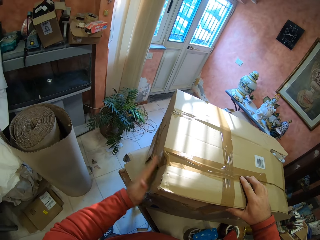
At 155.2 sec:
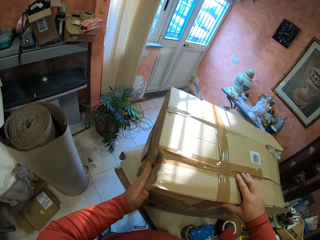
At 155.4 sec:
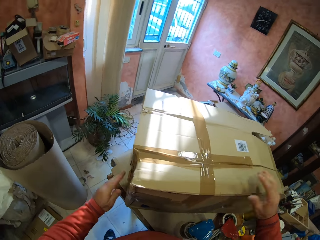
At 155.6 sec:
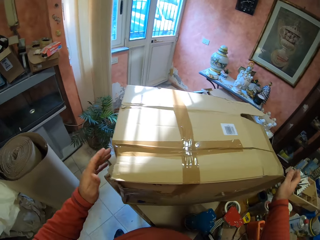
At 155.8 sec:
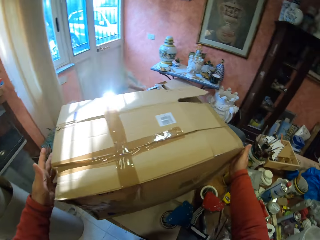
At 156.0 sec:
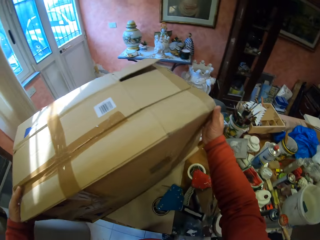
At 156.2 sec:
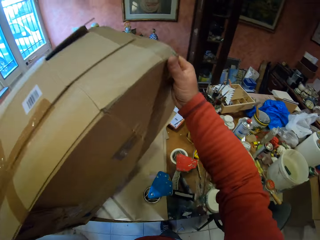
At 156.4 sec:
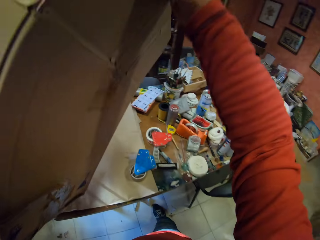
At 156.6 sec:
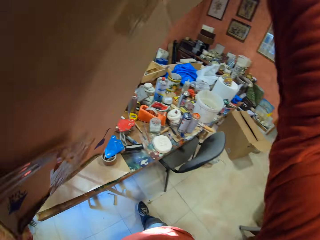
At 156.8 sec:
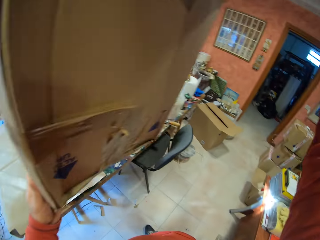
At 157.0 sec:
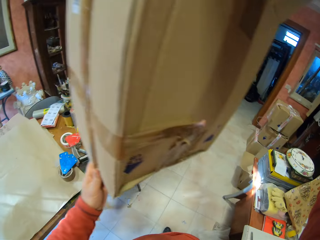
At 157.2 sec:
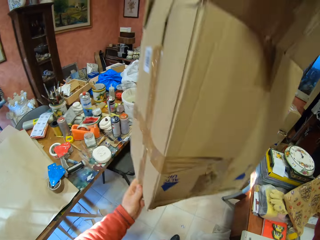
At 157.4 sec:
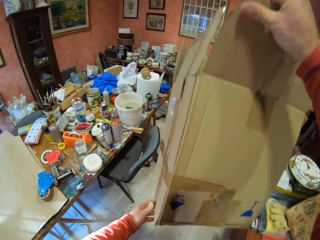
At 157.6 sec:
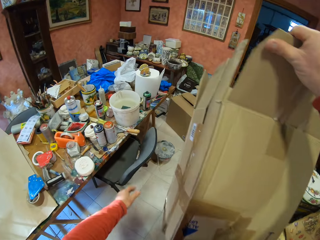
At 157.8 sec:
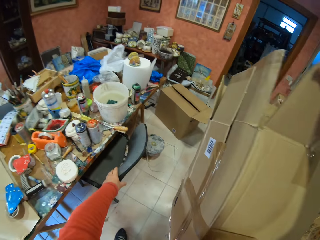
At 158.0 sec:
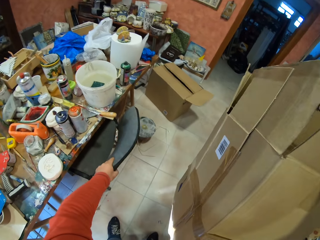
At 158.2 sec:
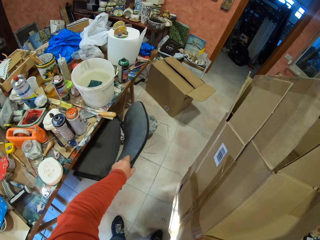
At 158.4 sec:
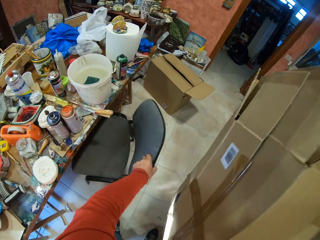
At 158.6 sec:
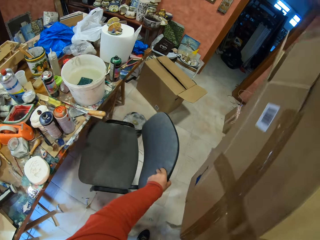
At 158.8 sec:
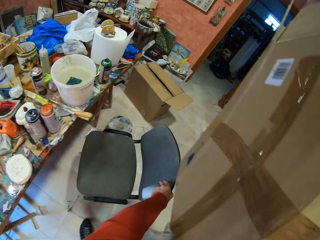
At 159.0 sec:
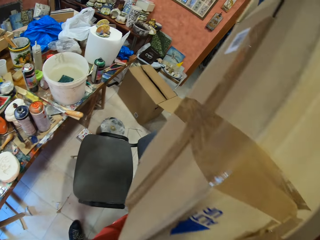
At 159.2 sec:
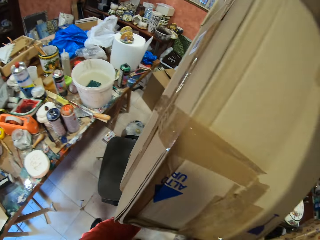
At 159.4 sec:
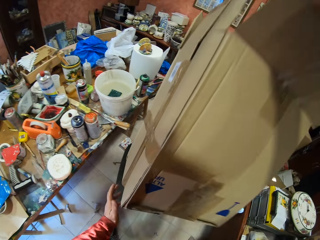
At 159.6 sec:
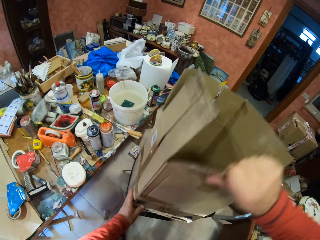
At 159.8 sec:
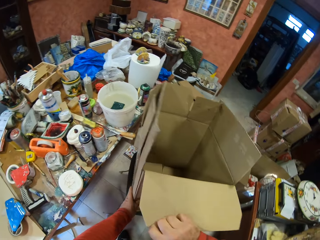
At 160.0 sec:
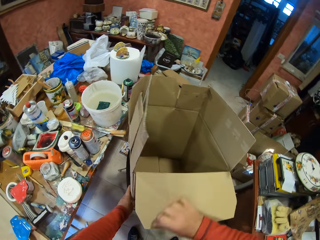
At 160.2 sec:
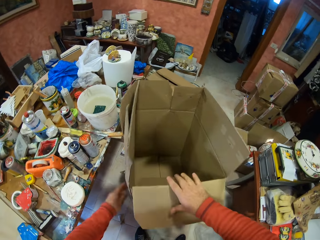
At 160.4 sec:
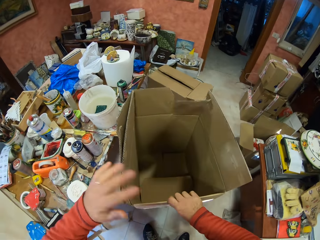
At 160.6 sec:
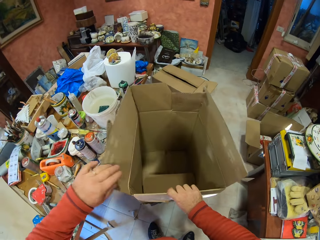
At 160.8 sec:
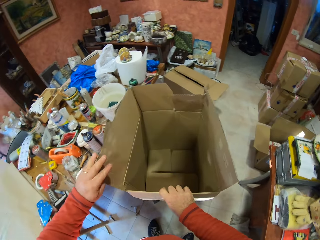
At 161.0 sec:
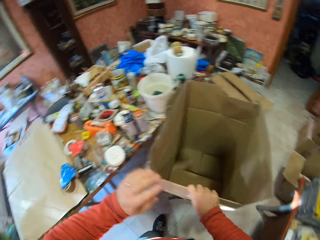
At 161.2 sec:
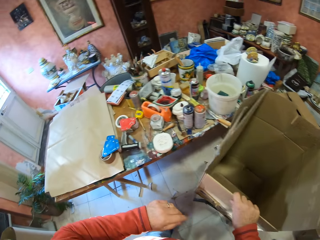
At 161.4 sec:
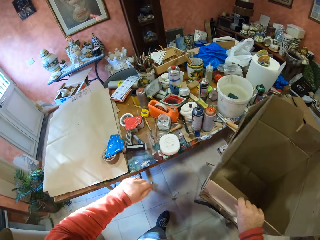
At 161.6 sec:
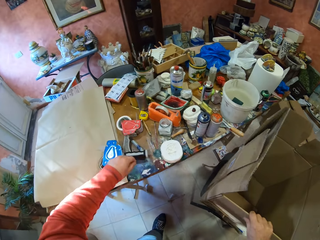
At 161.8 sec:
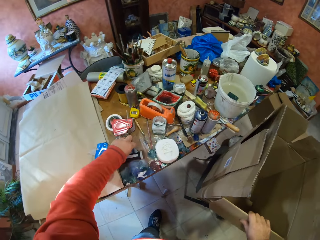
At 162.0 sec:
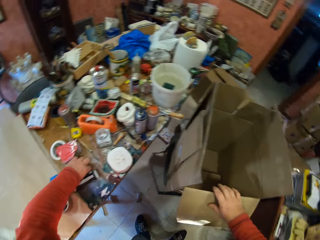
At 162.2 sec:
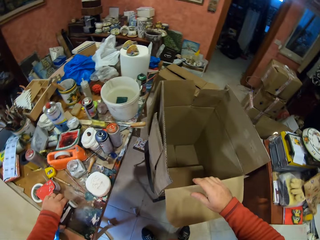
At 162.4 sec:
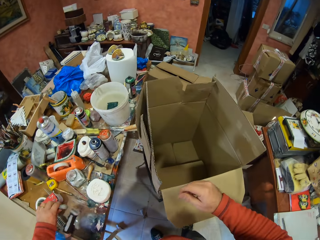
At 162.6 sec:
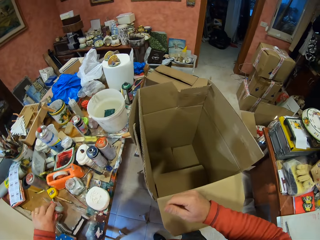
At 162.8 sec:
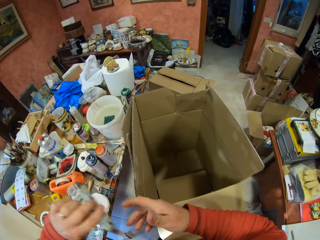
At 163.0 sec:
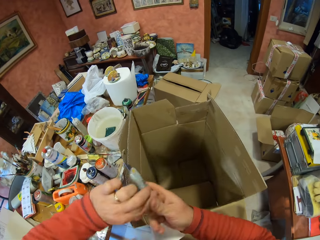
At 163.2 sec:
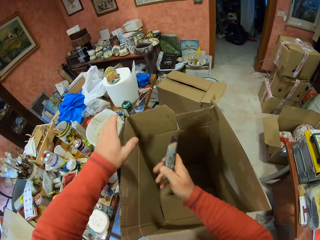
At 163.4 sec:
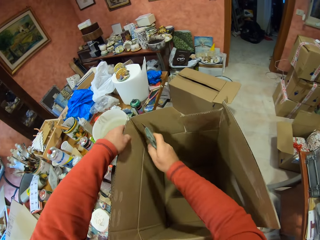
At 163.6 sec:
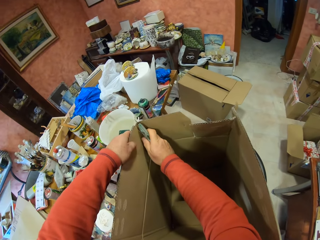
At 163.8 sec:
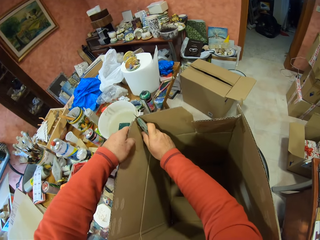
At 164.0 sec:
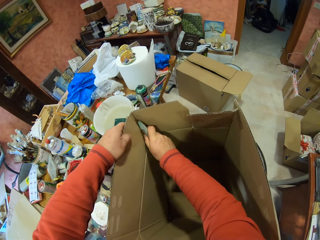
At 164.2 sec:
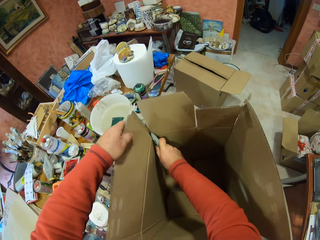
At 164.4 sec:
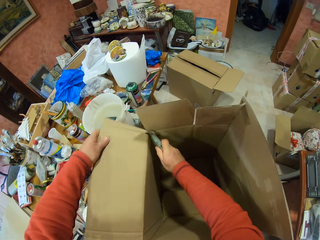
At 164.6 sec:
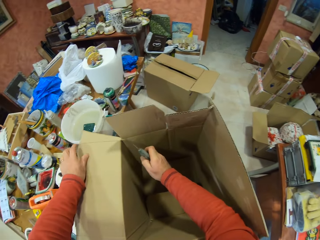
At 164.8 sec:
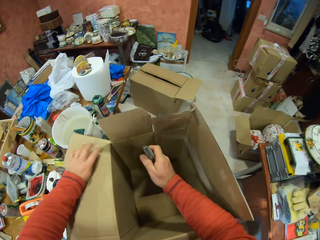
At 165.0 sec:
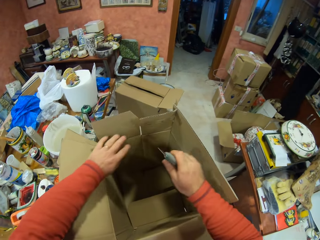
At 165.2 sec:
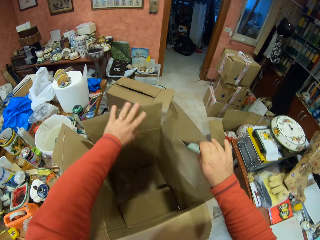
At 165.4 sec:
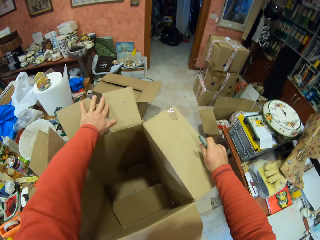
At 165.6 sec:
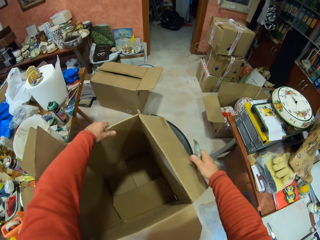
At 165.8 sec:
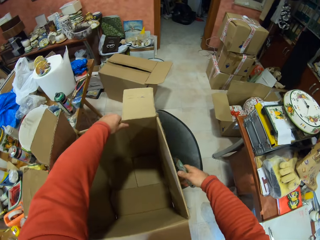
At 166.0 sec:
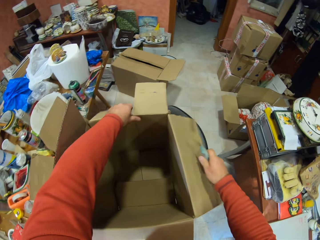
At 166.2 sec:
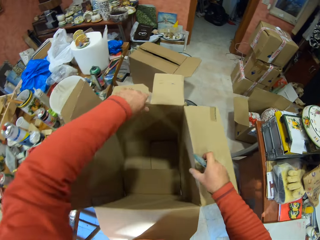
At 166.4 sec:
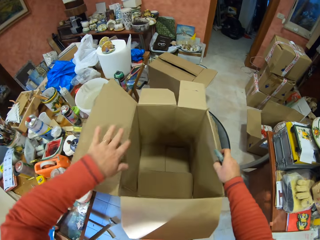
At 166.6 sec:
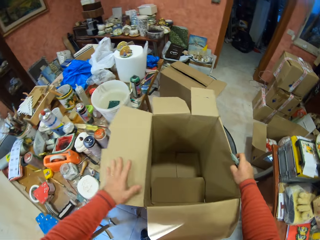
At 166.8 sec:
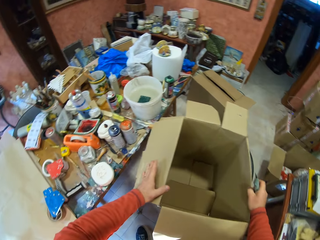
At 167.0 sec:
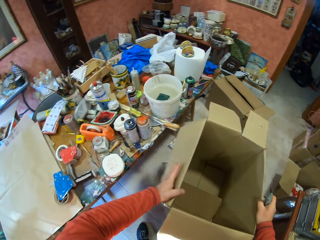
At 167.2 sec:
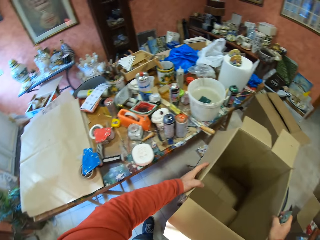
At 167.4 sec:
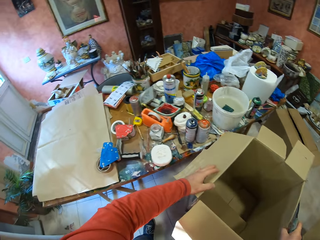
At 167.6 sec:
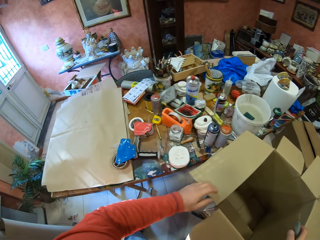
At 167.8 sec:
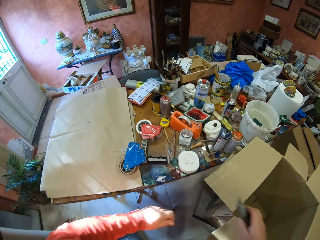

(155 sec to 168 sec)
The camera wearer picks up the box from the table. He pulls the chair. He places the carton box on the chair and holds the carton box. He picks up the utility knife on the table and holds the utility knife with his right hand. He cuts the carton box with the utility knife. He opens the box.

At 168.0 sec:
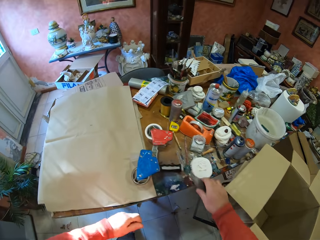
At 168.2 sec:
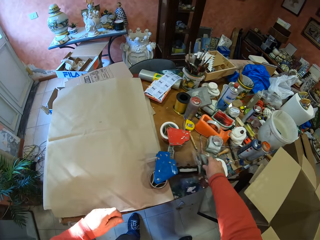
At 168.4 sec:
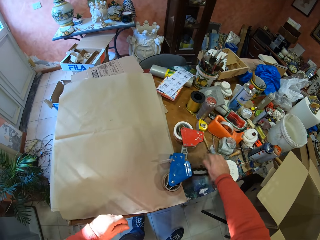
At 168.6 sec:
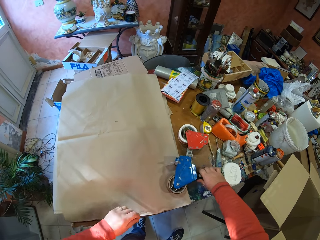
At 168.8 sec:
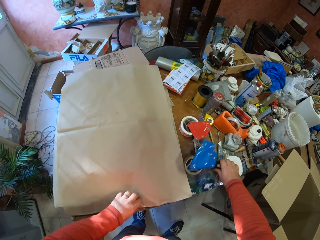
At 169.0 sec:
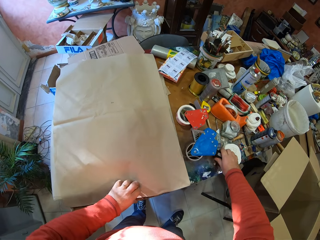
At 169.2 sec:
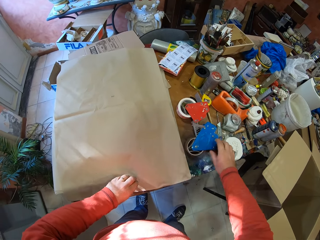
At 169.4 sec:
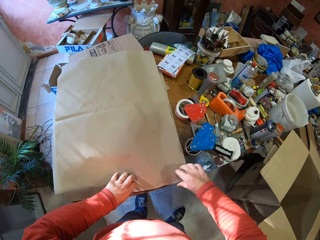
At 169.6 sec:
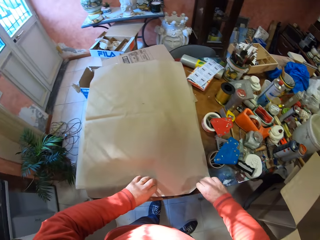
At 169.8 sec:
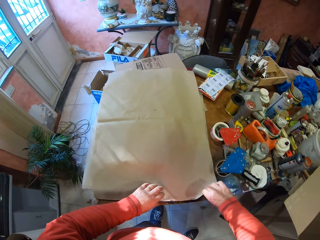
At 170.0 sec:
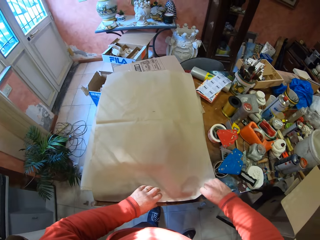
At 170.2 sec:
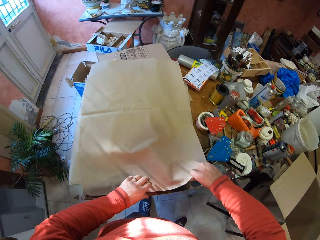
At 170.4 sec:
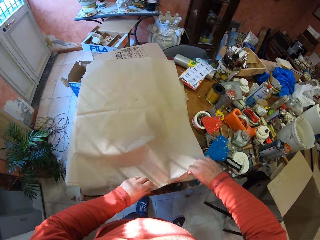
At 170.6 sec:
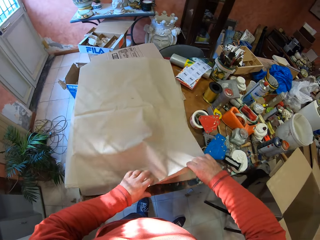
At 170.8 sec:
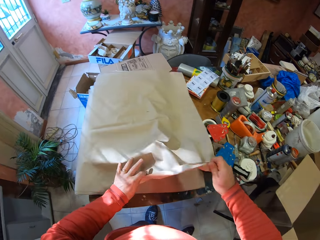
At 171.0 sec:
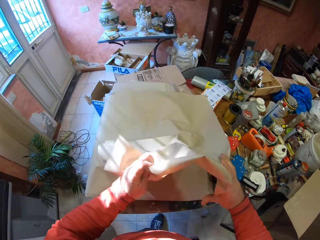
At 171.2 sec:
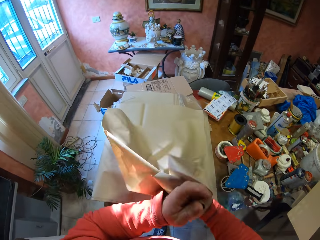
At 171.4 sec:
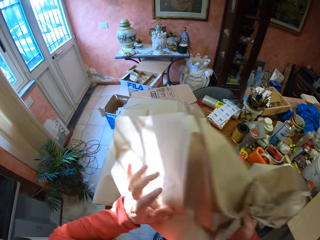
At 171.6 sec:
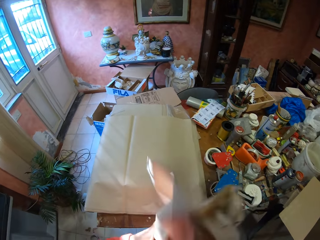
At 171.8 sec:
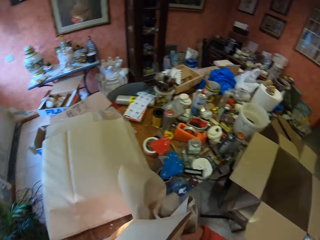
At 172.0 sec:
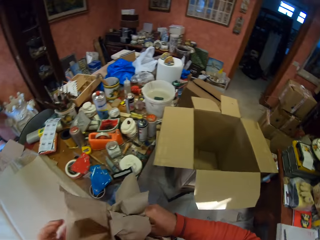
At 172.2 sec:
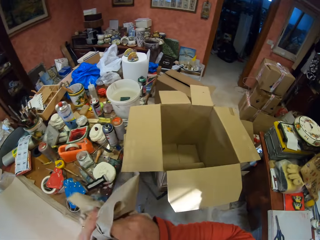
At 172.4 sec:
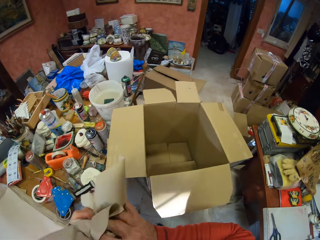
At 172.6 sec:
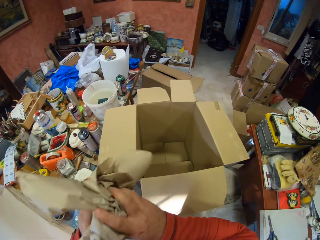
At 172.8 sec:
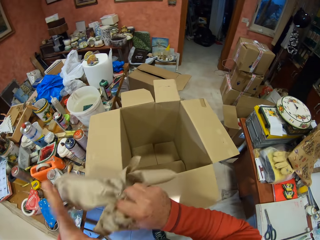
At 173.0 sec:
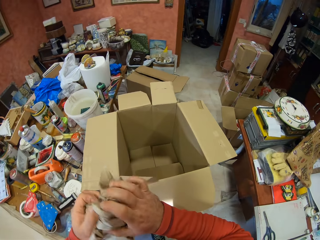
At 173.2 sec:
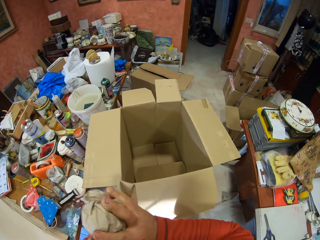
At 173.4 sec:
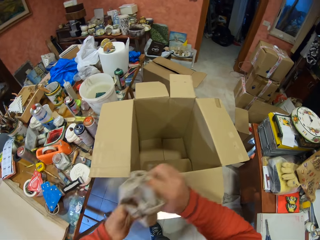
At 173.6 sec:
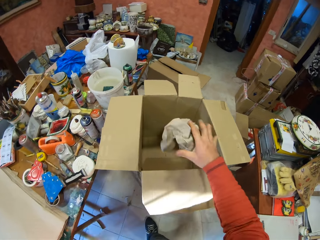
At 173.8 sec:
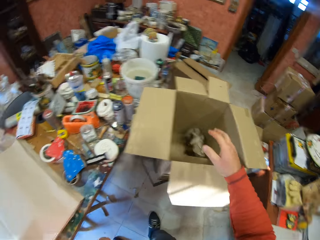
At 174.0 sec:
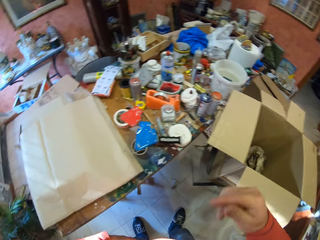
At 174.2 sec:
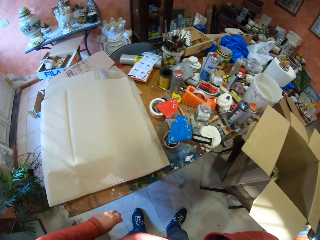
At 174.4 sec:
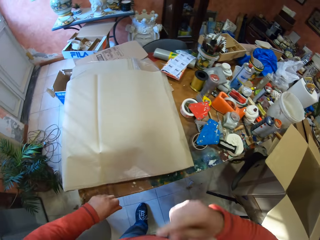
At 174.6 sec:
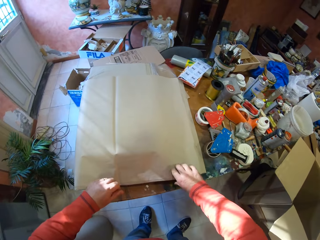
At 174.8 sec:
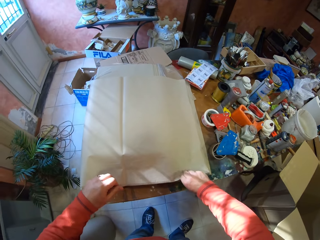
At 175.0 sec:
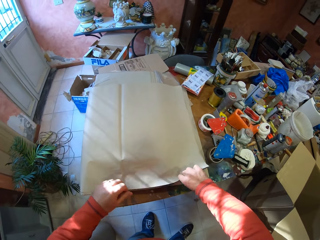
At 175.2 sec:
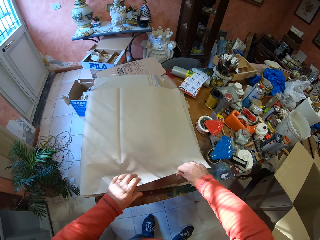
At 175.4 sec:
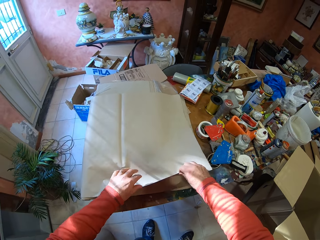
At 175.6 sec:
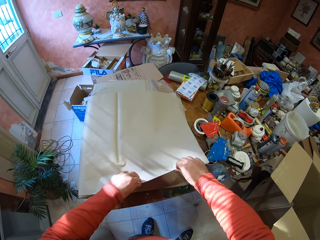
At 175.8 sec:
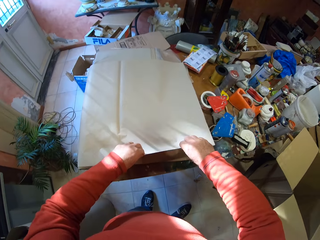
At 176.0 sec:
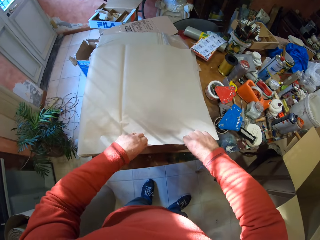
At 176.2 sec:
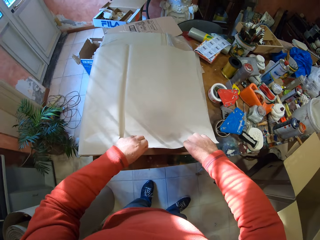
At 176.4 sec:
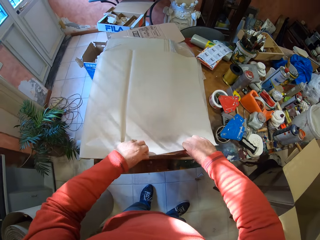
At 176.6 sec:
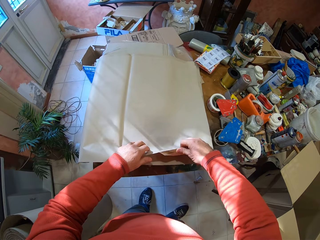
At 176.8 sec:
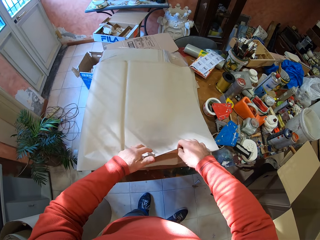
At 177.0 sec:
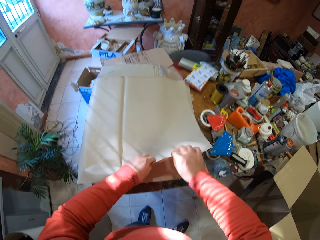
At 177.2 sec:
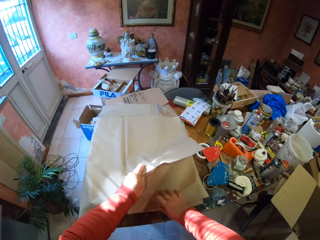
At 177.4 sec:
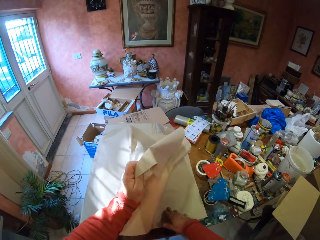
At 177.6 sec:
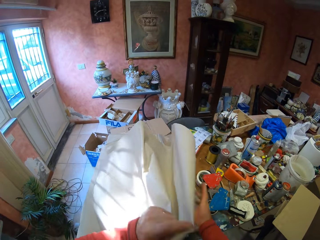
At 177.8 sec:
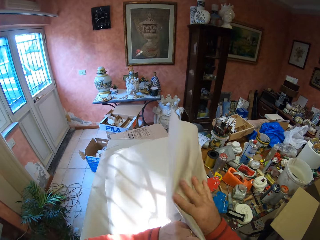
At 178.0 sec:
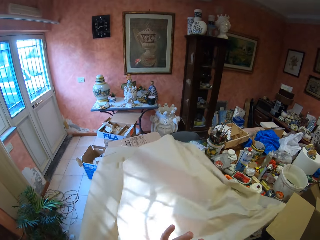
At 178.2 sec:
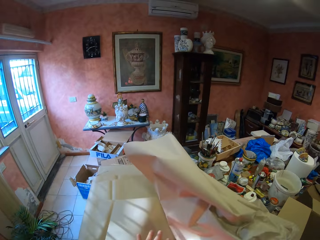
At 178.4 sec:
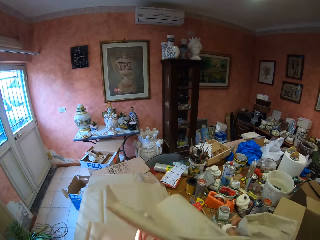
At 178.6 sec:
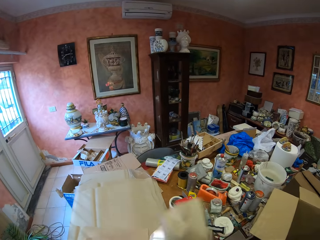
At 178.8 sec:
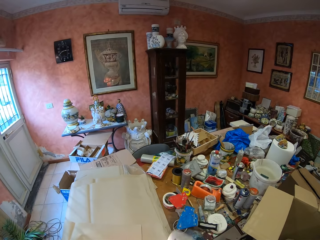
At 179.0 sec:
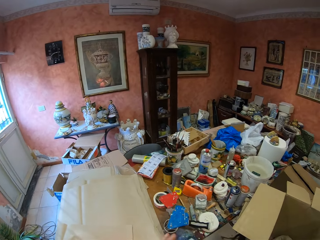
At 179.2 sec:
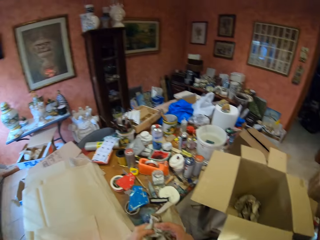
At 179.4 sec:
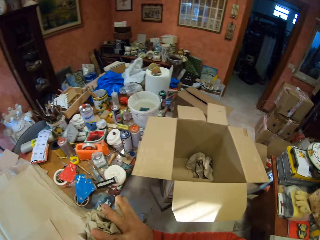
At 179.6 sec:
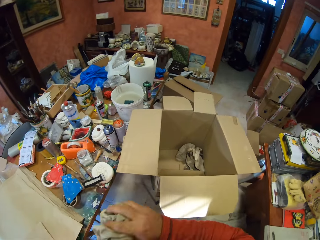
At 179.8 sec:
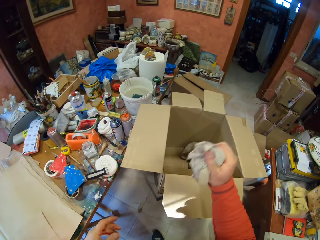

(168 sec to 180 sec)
The camera wearer places the utility knife on the table. They pull the handheld tape dispenser on the table. They pick up a paper from the table and fold the paper. They drop the folded paper in the carton box. They pick up a paper from the table and fold the paper.
